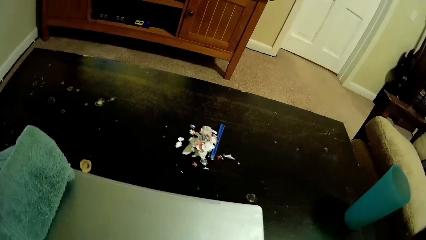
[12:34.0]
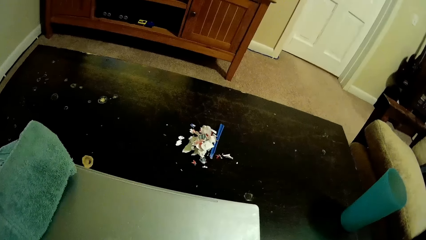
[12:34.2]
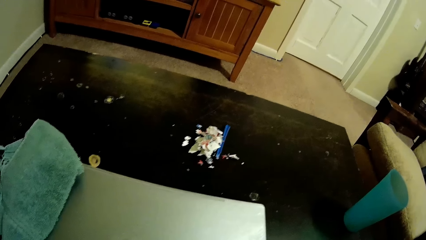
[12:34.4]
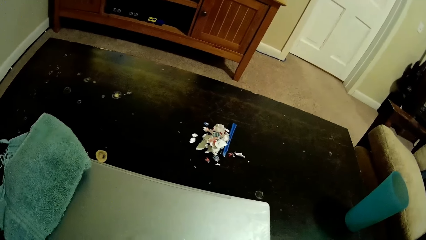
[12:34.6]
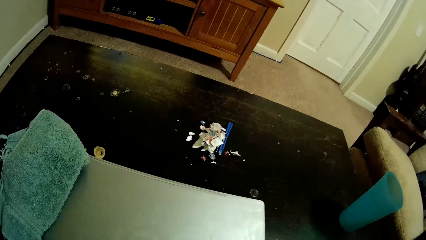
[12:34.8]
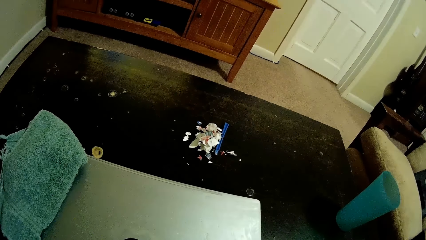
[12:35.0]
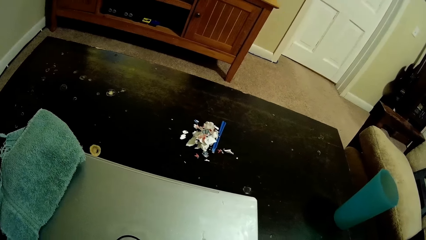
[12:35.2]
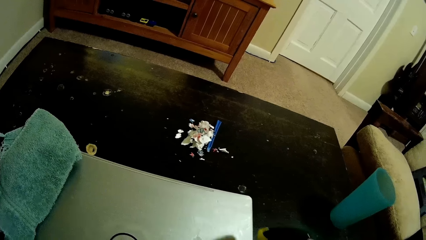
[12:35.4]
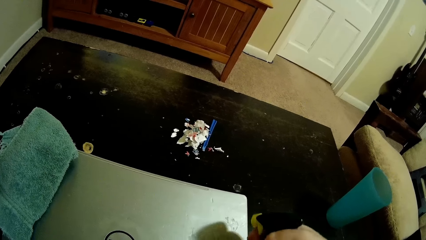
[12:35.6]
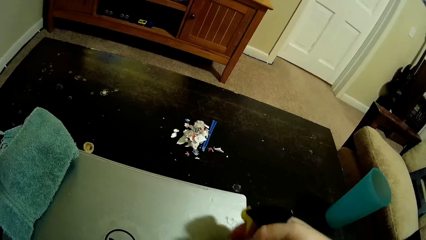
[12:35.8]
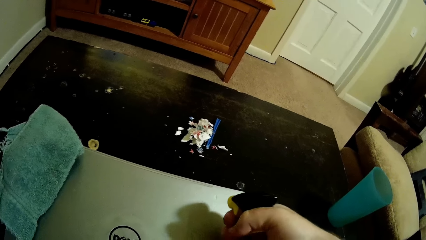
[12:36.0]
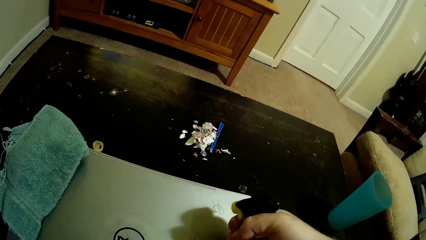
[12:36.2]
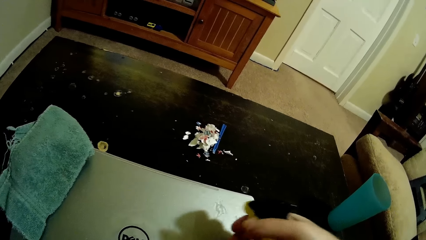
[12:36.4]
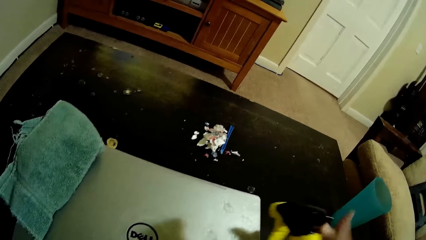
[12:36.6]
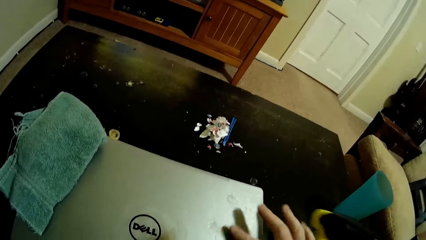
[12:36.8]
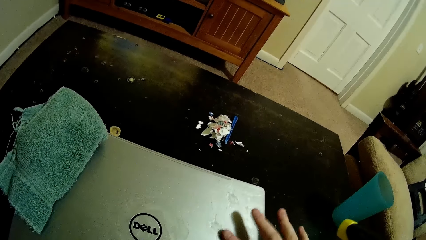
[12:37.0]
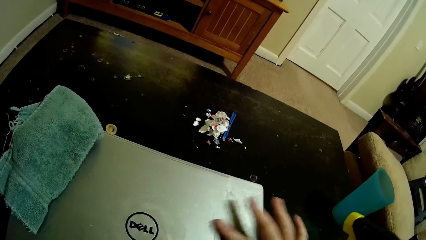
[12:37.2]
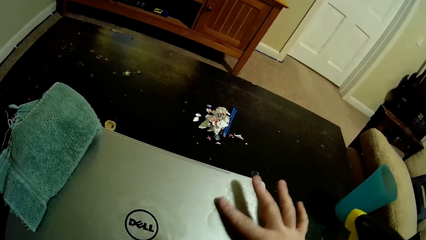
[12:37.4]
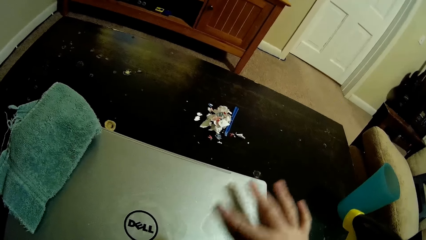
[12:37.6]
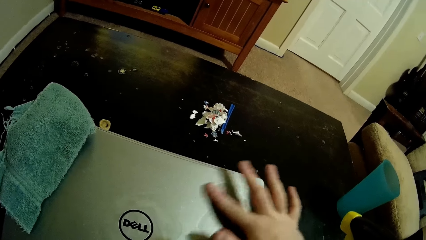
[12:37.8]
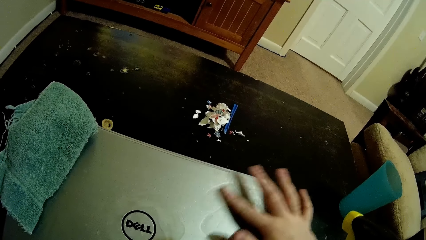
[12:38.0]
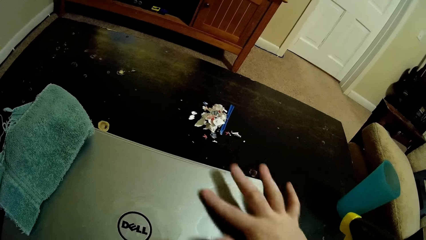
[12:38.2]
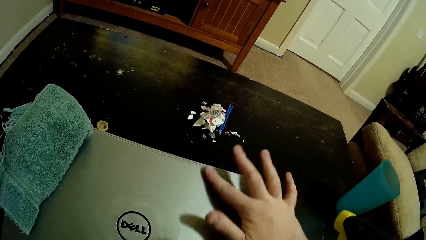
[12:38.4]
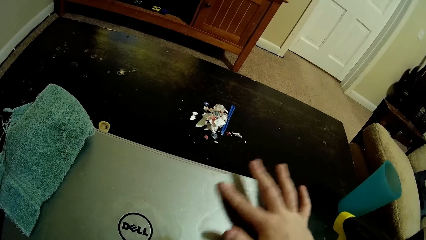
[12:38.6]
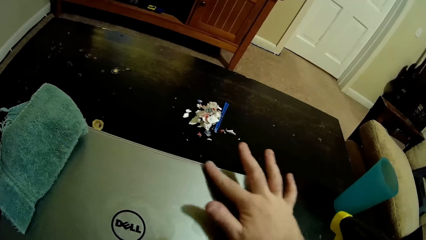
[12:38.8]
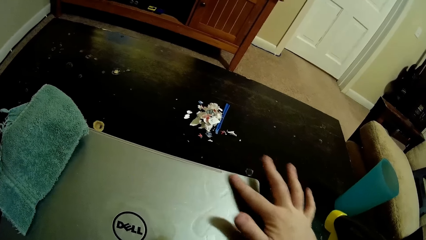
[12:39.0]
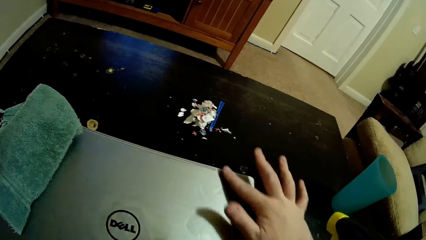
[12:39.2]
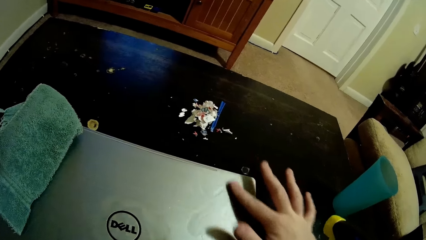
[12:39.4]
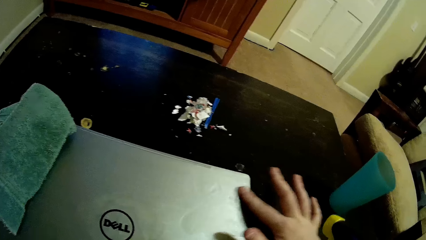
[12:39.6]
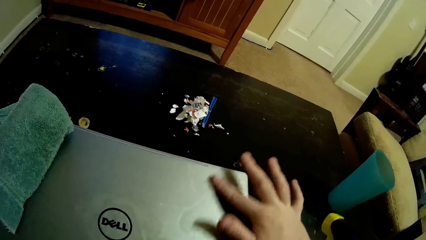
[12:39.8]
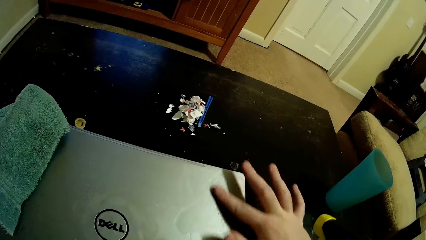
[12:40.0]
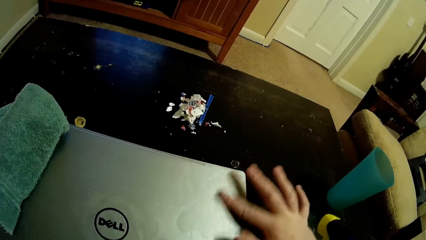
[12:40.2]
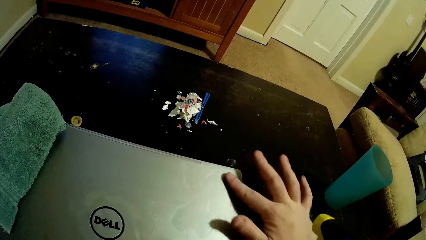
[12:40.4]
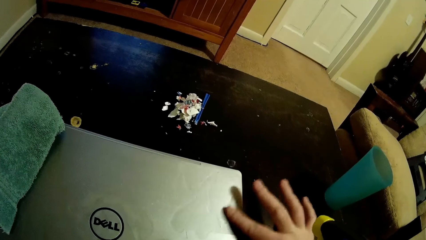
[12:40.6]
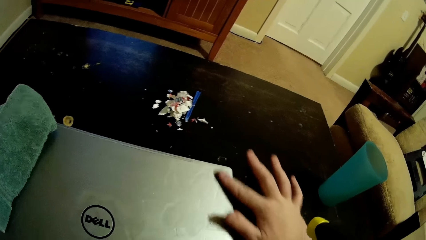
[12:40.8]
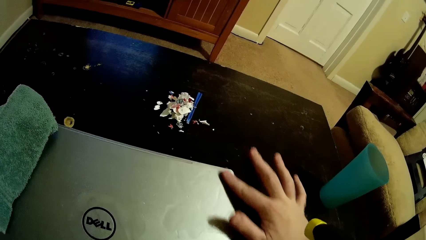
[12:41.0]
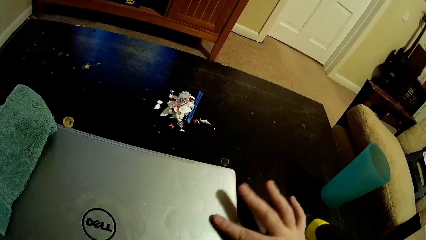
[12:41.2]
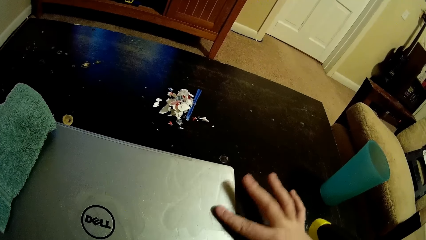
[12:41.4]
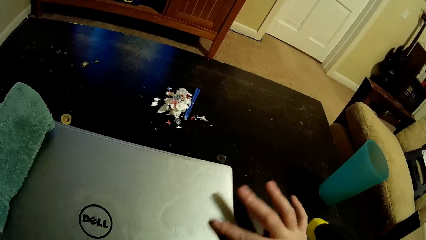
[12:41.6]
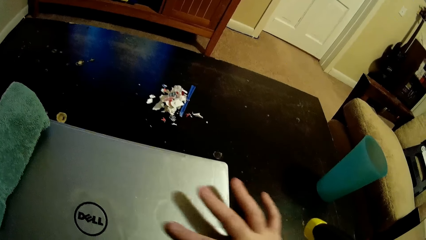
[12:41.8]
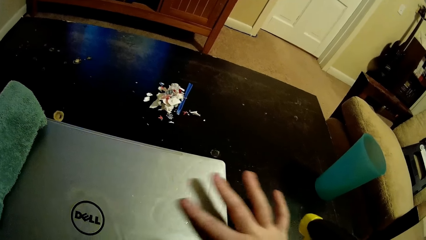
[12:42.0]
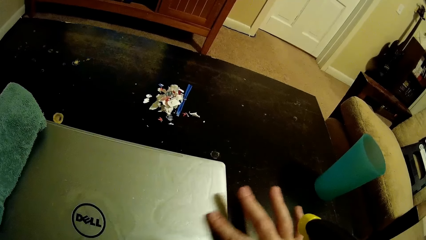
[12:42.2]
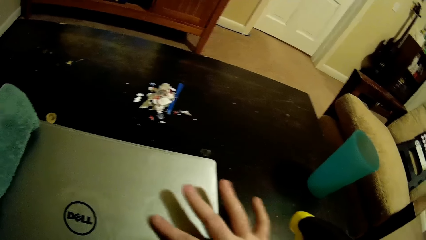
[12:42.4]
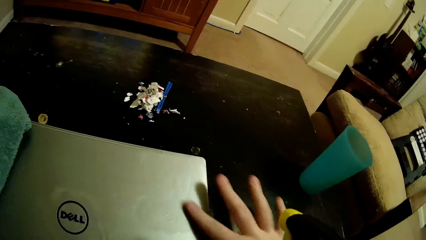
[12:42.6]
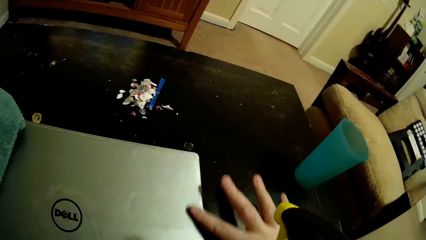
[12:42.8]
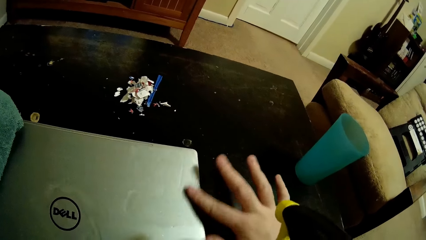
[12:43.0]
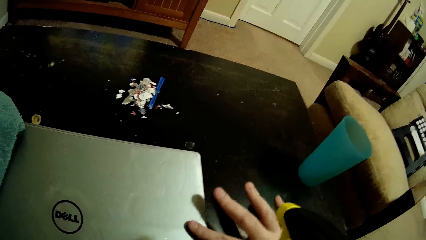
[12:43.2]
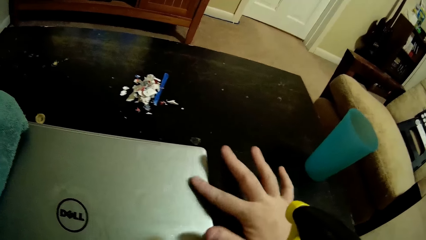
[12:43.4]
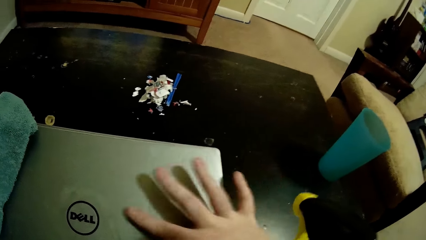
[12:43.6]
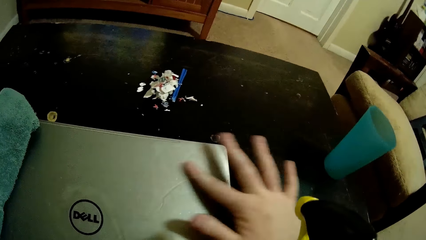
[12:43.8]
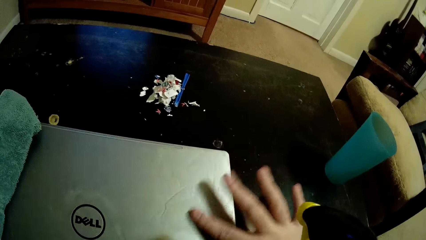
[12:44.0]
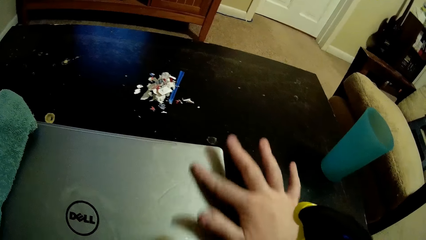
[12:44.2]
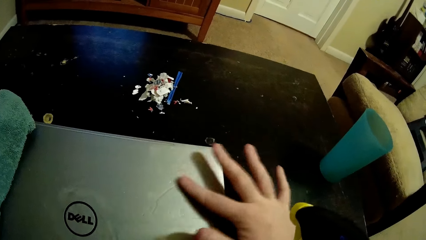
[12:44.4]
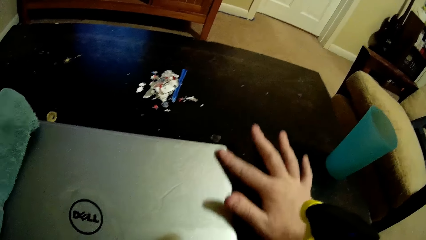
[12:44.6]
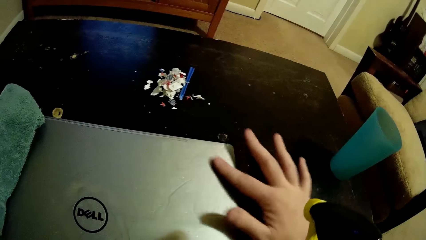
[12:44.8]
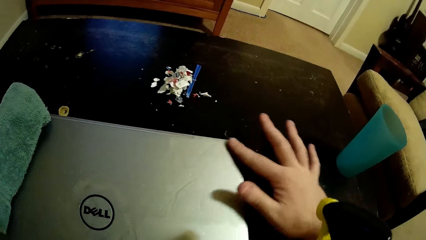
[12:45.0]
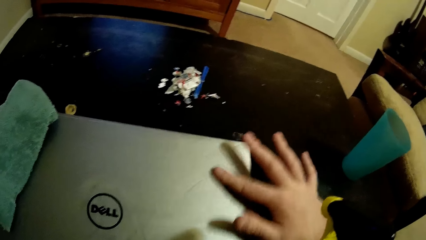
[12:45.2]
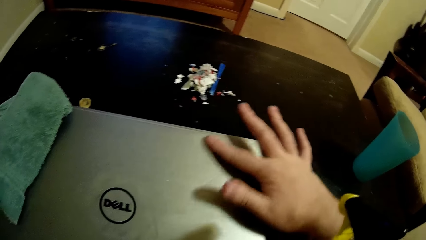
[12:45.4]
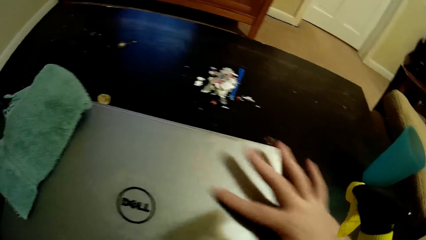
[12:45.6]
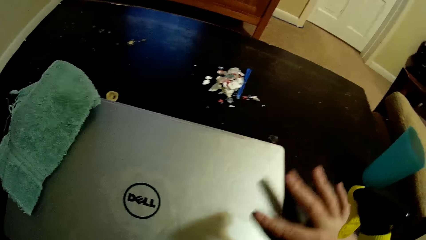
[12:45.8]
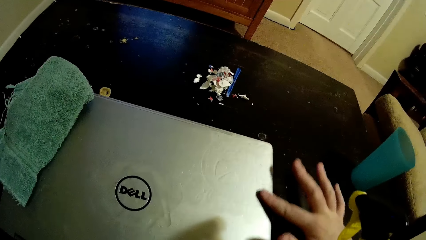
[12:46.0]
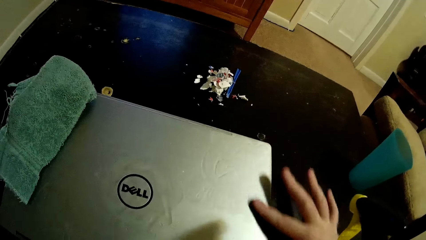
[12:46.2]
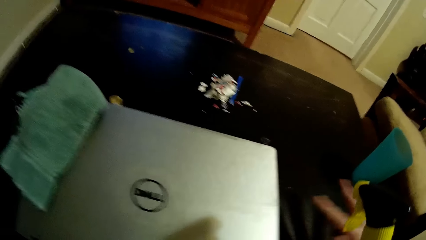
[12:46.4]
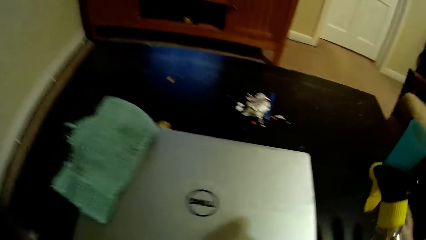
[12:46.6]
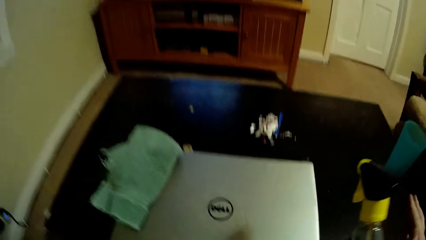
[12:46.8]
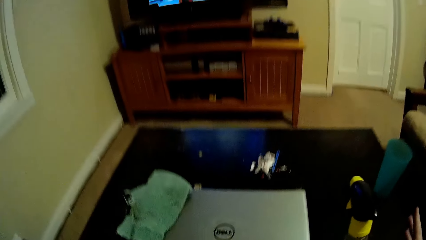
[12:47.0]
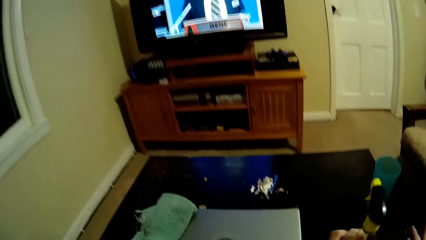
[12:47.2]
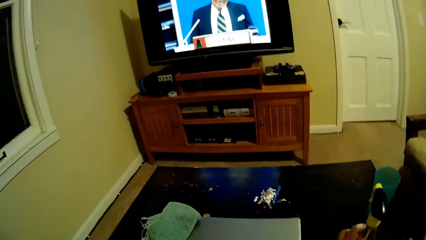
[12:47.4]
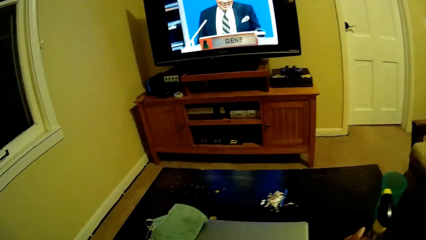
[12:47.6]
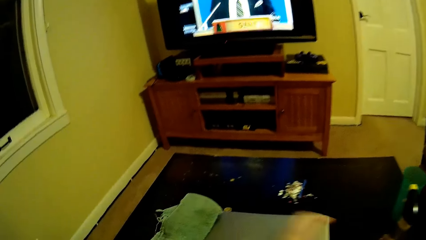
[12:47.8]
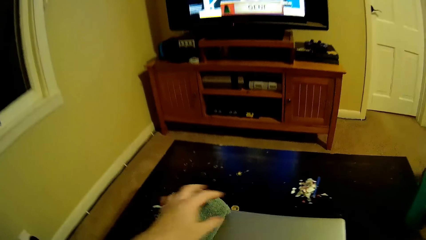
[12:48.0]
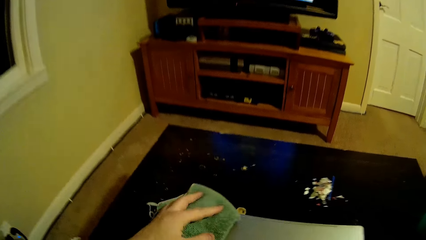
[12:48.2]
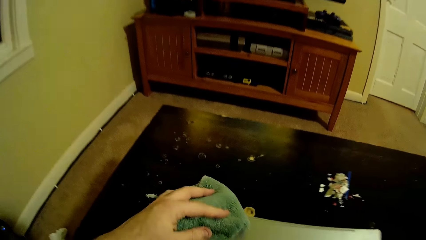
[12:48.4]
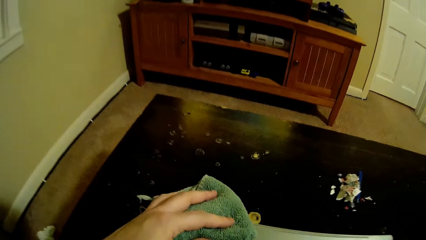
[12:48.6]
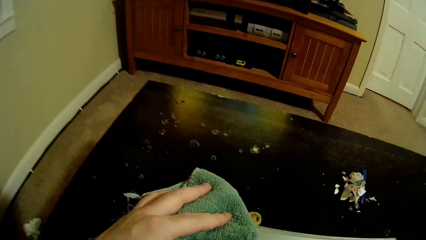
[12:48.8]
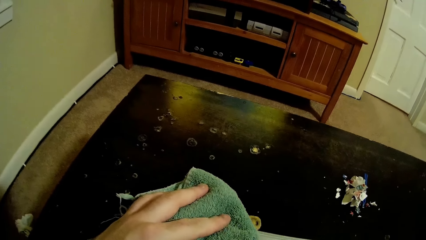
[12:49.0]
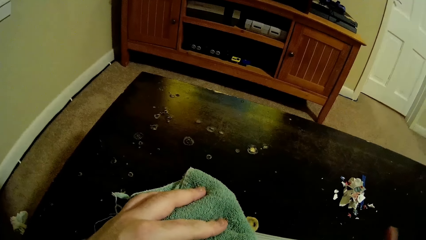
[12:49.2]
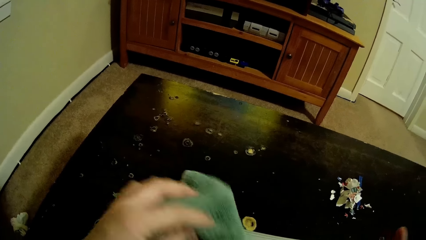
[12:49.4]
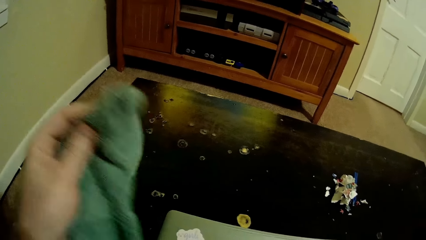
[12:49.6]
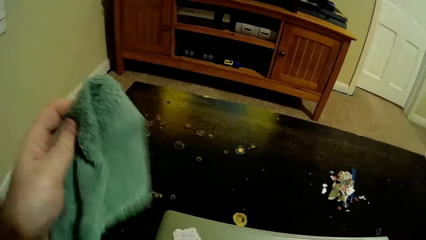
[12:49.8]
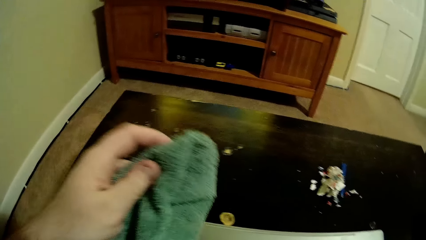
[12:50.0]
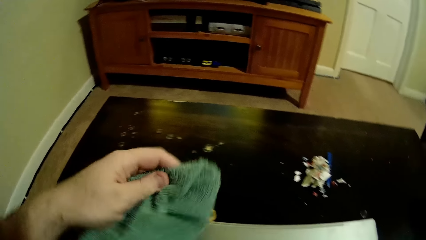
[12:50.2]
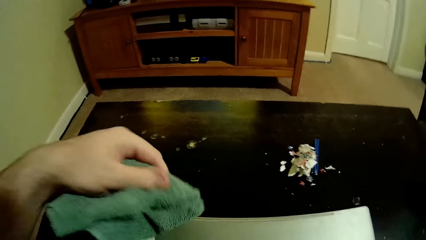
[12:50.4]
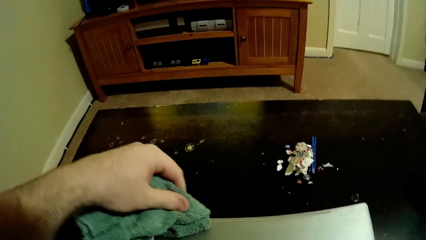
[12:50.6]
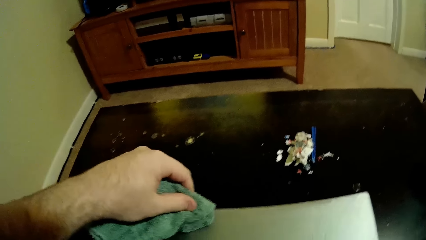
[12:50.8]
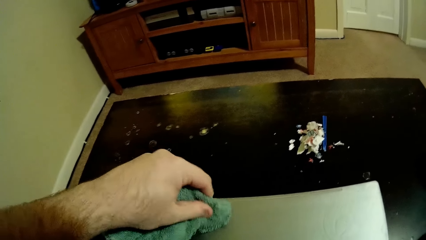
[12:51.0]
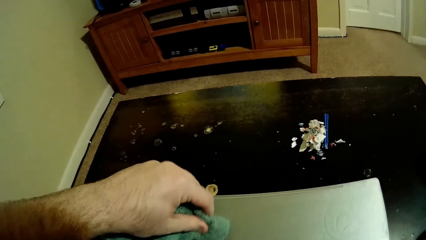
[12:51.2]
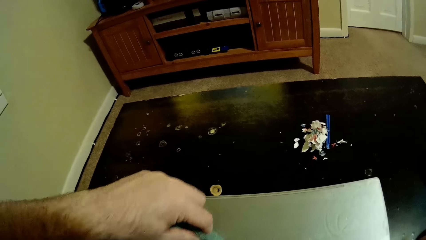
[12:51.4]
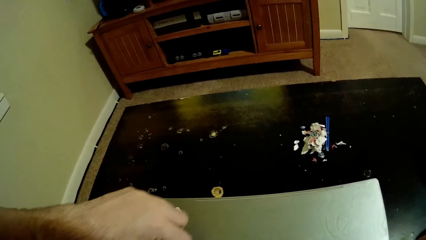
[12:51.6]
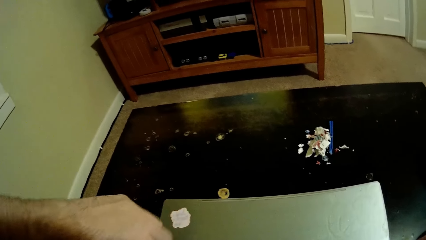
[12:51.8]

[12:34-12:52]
The camera wearer sprays the liquid on top of the laptop. He spreads the liquid with the finger. He rubs the laptop with his hand. He puts the spray bottle on the table. He touches the towel or wipe on the table. He picks up the towel.
